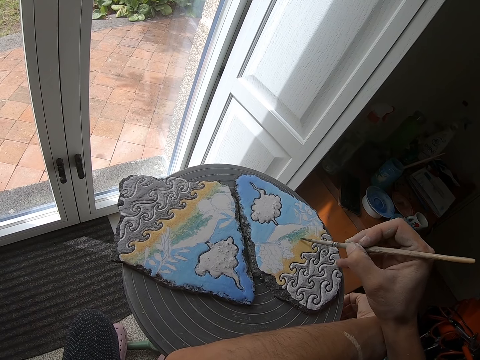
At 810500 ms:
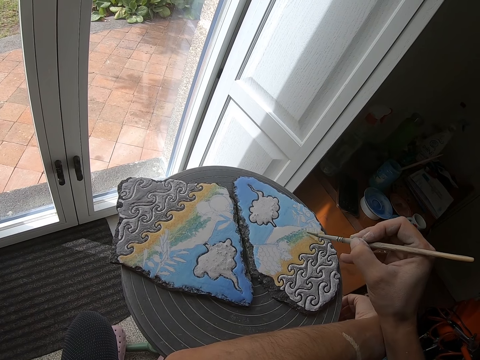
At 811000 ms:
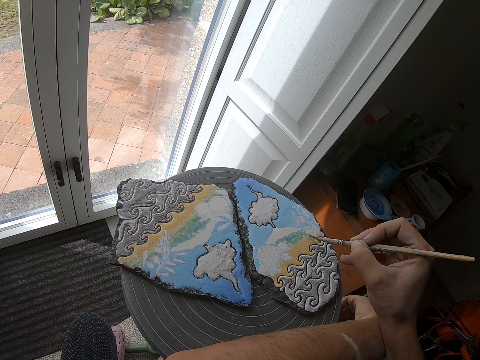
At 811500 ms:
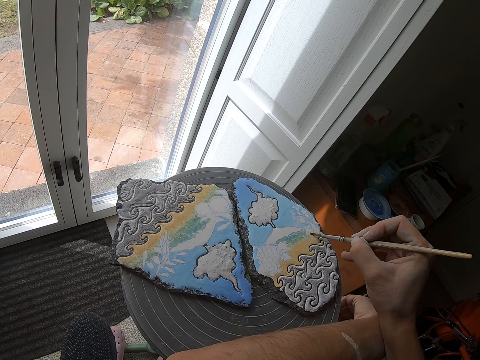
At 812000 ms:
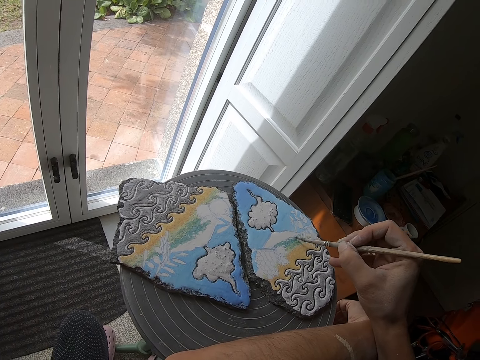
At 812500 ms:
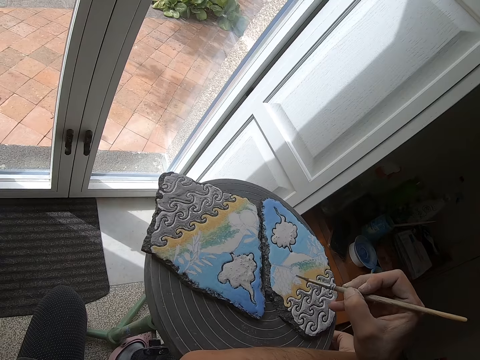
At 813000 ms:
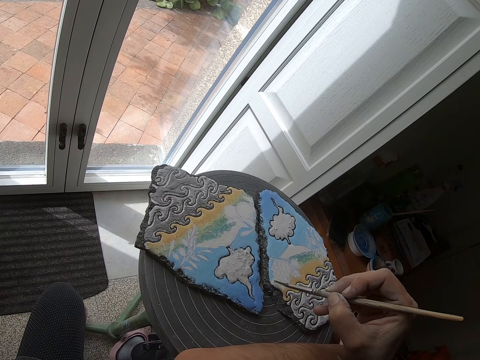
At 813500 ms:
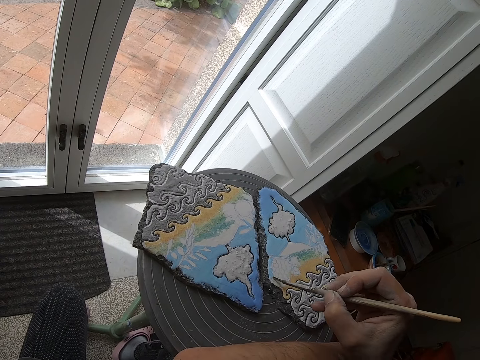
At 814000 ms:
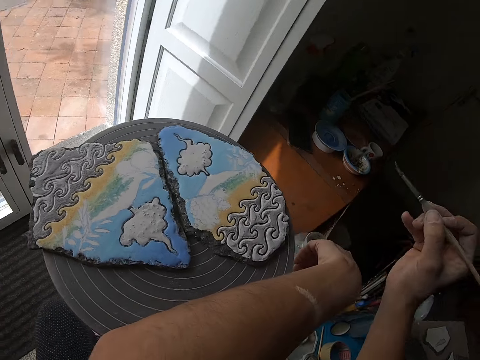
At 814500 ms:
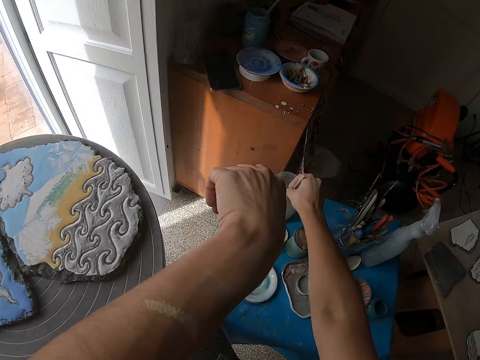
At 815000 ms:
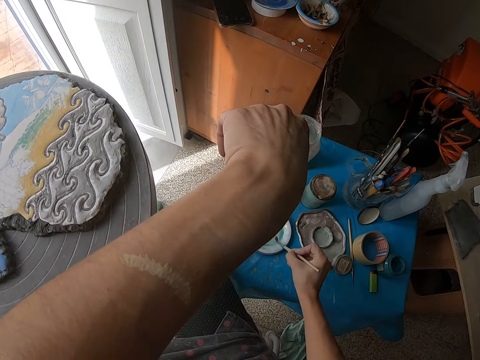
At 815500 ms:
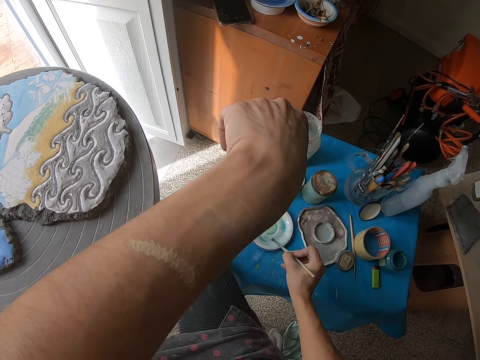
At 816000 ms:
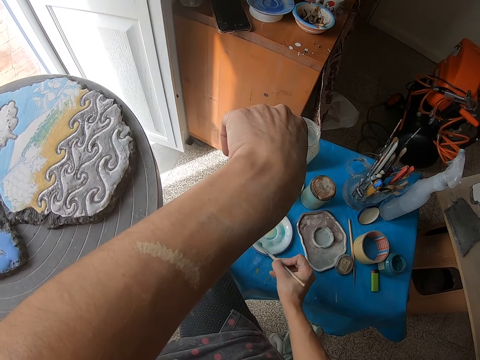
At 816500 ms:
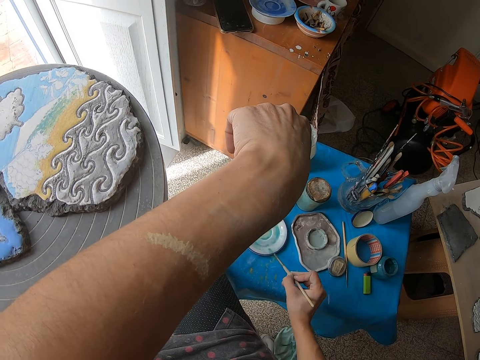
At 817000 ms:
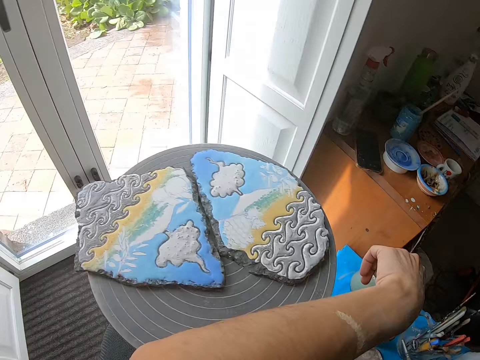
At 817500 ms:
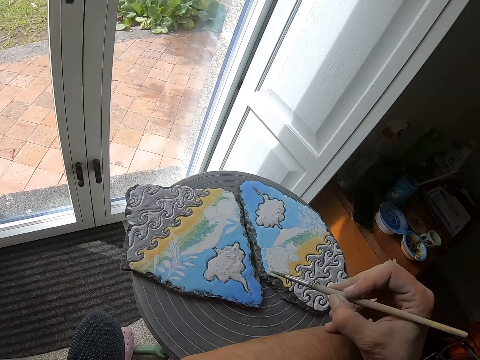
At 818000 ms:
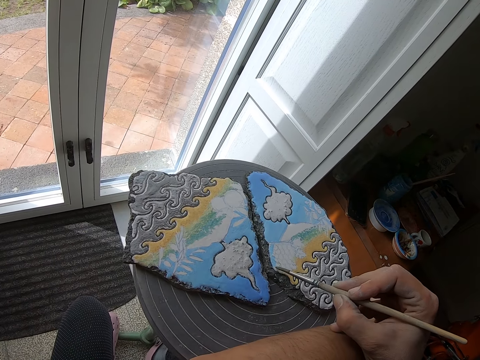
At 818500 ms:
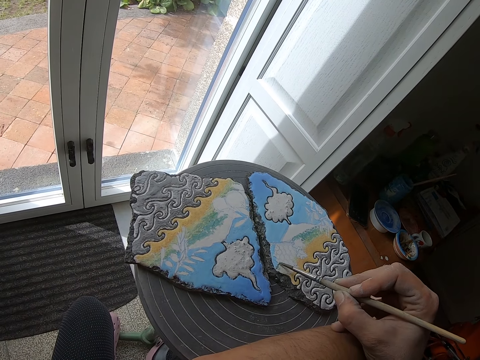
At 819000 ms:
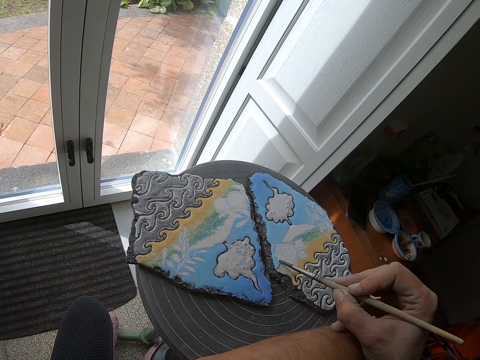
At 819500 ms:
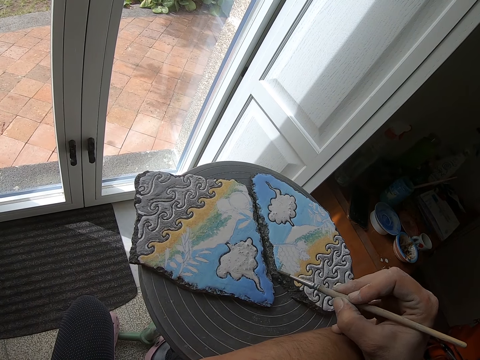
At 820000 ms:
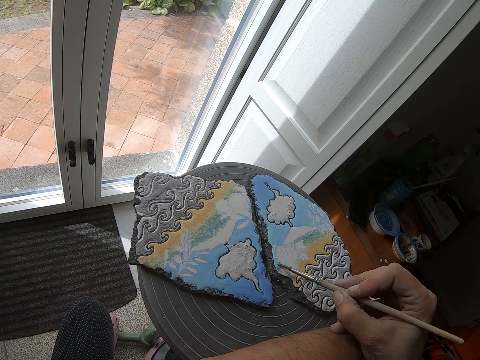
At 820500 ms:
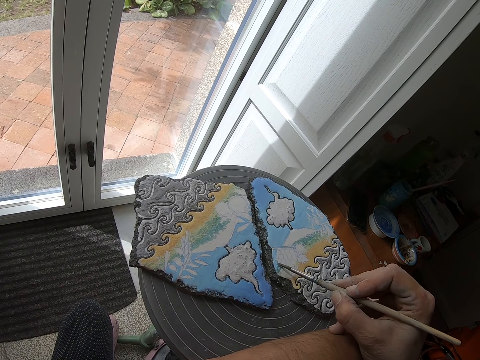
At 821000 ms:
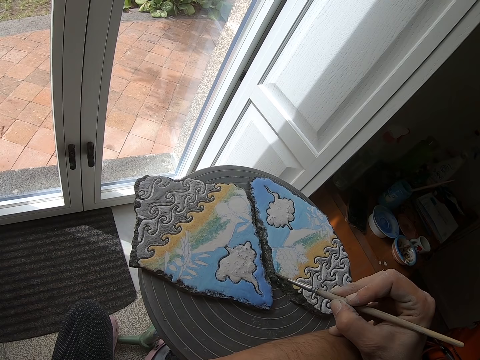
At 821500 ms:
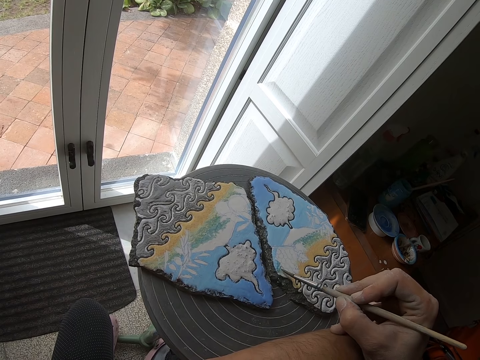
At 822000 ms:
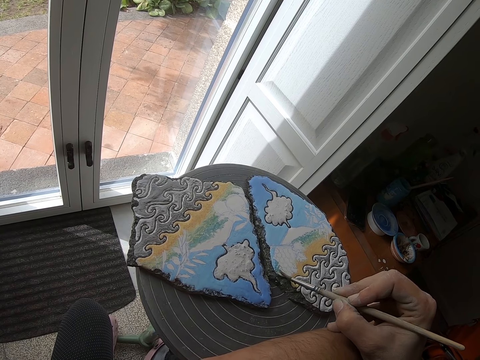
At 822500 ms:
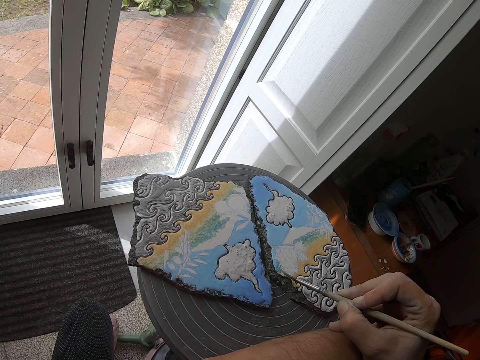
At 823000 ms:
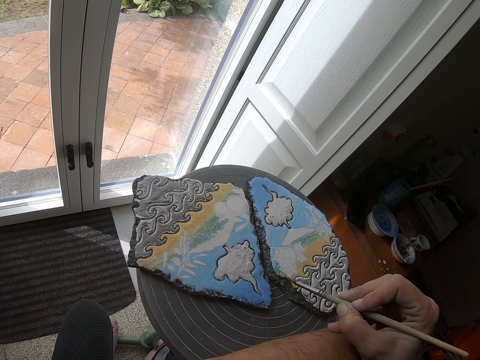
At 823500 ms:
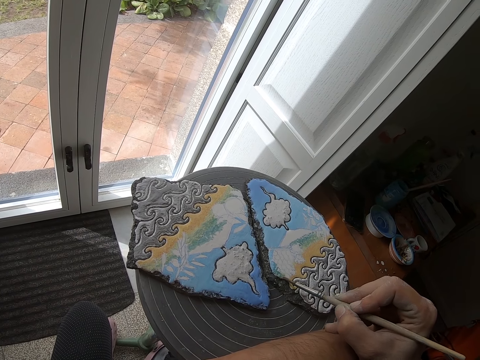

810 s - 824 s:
The camera wearer dips the paintbrush into the water tin. They add paint from the side plate. They paint an art.

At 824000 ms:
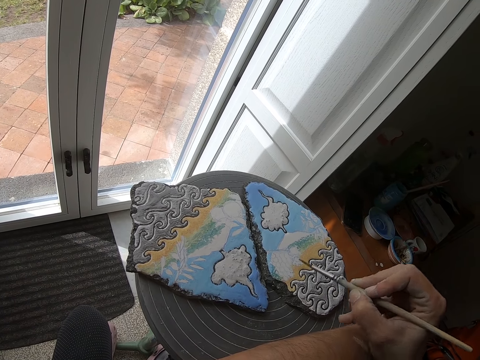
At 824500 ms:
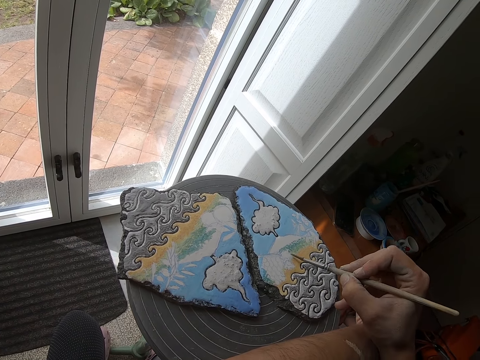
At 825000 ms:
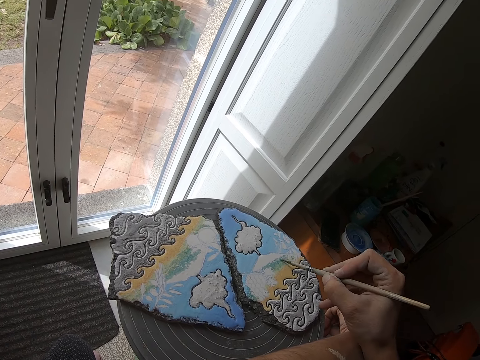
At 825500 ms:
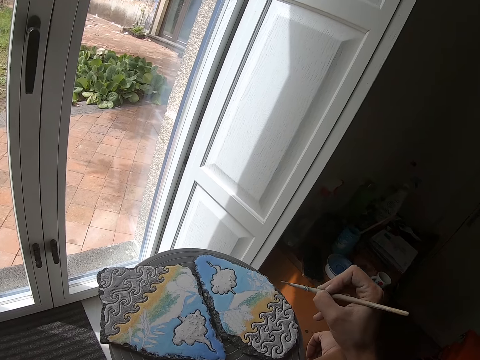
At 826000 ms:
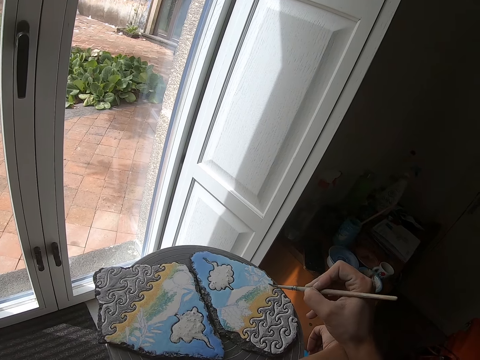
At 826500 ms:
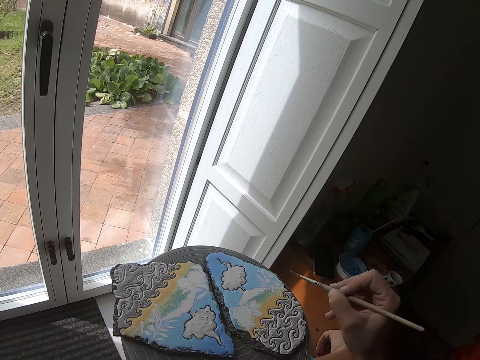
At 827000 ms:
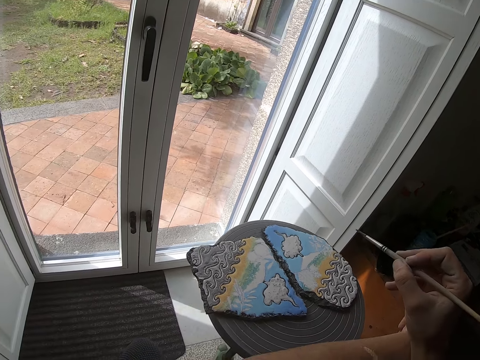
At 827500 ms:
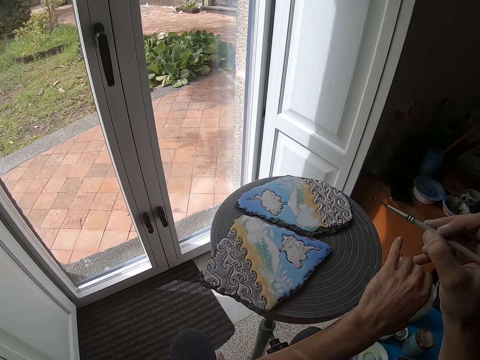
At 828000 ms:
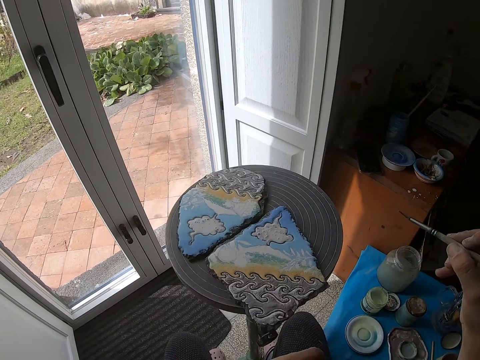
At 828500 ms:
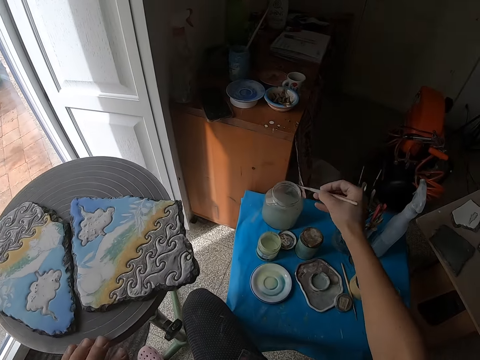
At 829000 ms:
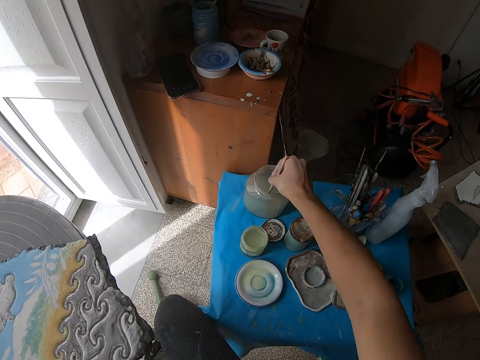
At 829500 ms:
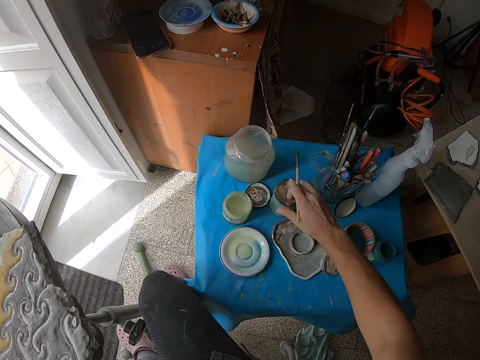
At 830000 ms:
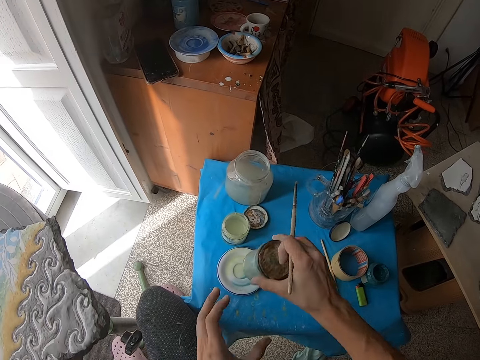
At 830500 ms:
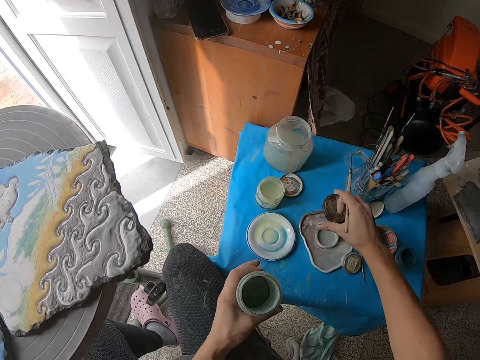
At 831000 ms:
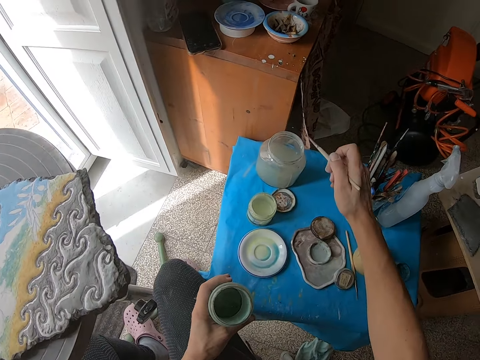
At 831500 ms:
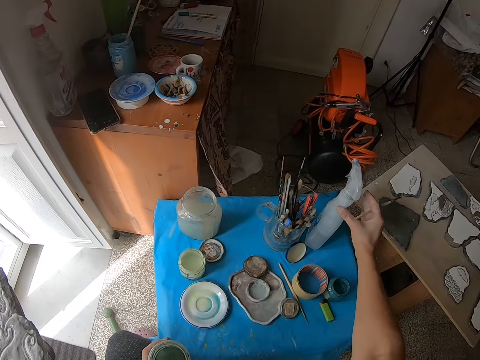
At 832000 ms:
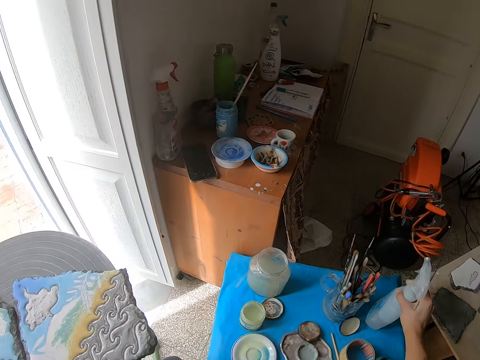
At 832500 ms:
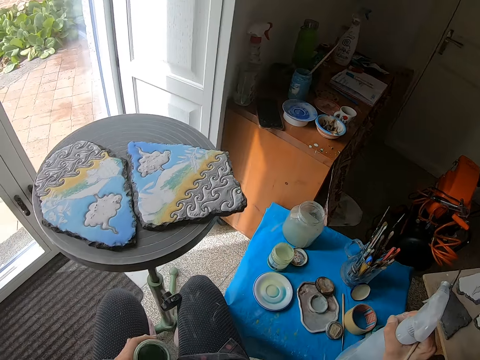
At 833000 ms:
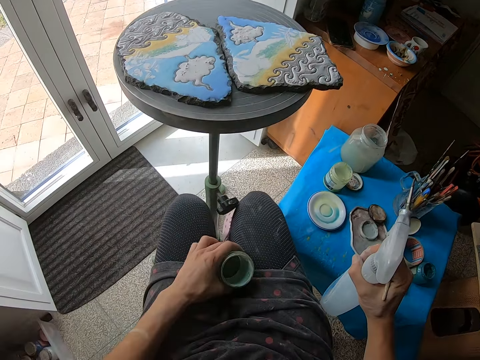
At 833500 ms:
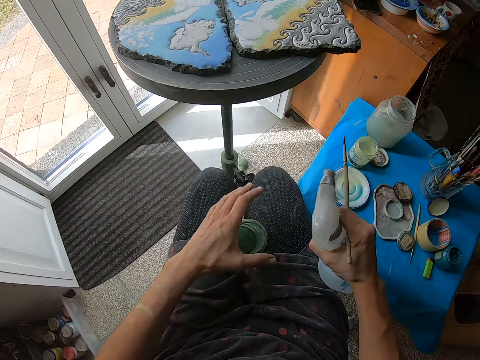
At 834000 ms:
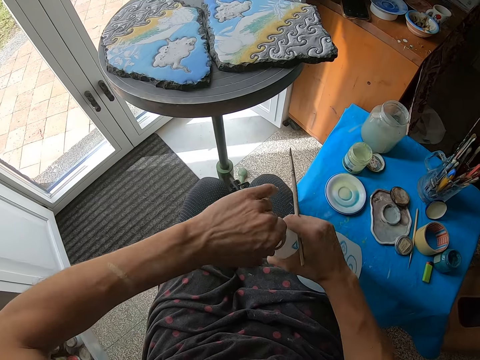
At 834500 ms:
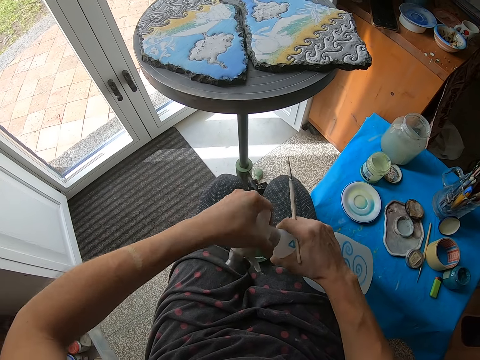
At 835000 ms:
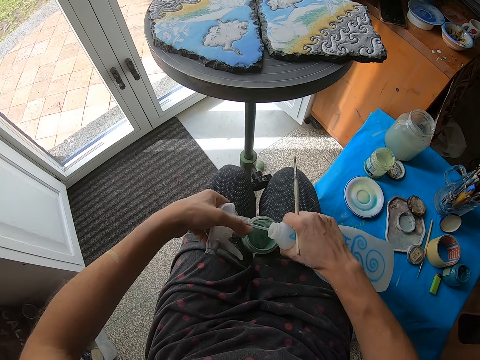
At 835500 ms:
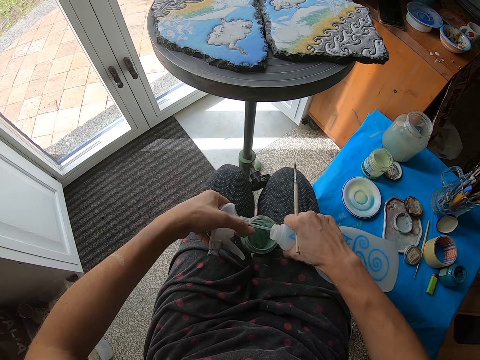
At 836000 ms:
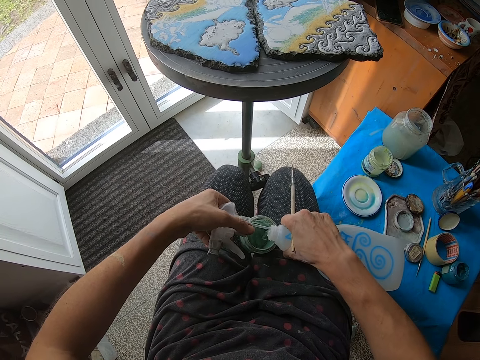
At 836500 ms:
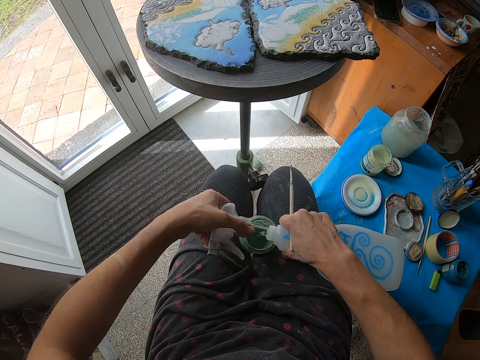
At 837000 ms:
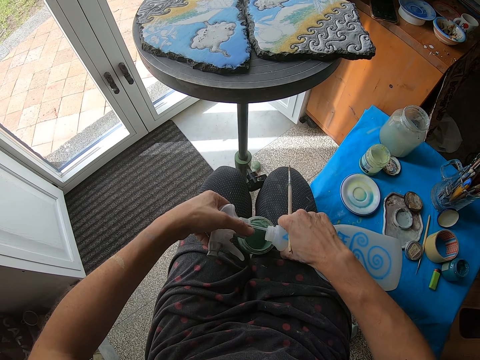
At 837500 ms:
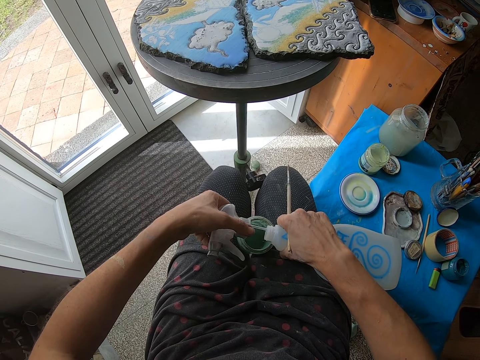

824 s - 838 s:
The camera wearer turns the painting wheel with her left hand. She dips the brush in her right hand in the glass of water on the table. She carries a container from the table with her right hand. She passes the container from her right hand to her left hand. She removes the cover of the container in her left hand with her right hand. She holds the container. She drops the cover in her right hand on the table. She puts the lid on the container. She holds the paintbrush. She carries a water spray bottle from the table with her right hand. She places the container in her left hand in between her thighs. She holds the water spray bottle. She opens the cover of the water spray bottle in her right hand with her left hand. She pours some water from the water spray bottle in her hands in the container in between her thighs.
